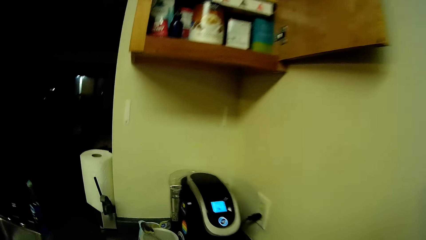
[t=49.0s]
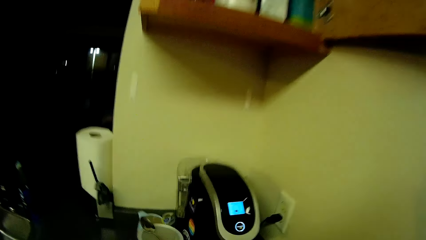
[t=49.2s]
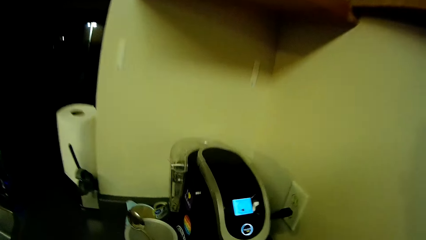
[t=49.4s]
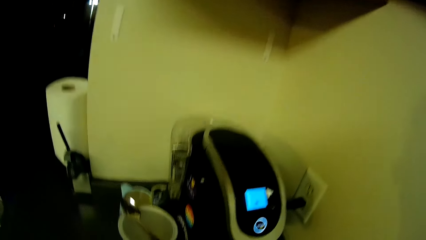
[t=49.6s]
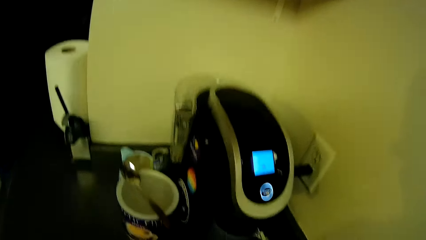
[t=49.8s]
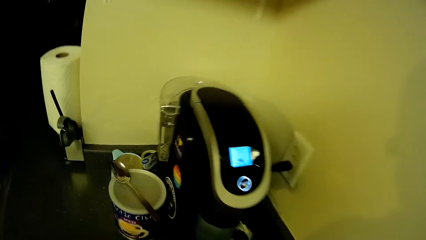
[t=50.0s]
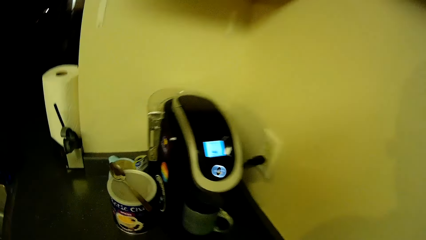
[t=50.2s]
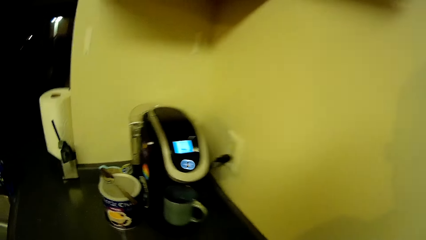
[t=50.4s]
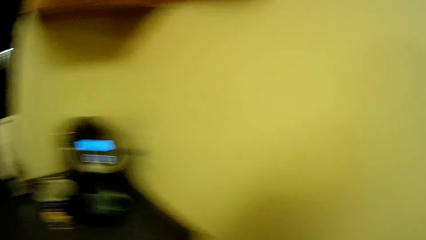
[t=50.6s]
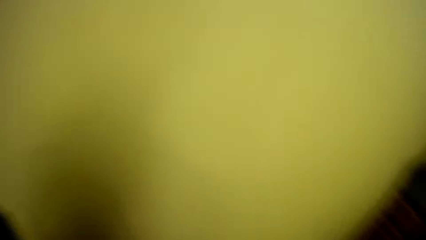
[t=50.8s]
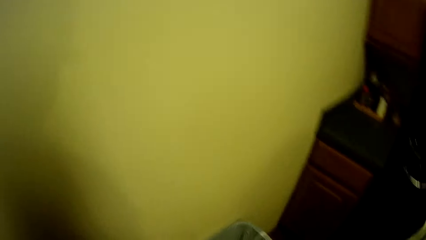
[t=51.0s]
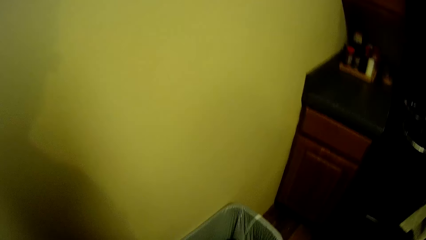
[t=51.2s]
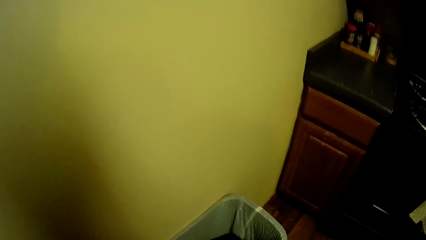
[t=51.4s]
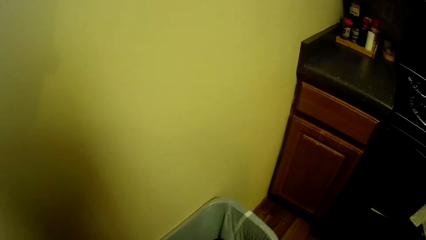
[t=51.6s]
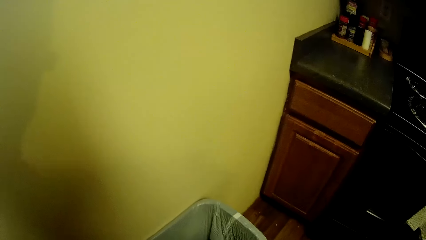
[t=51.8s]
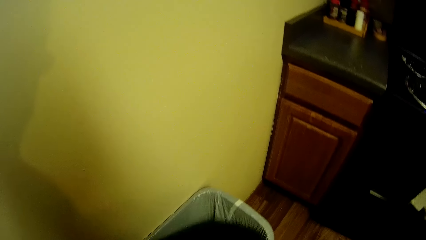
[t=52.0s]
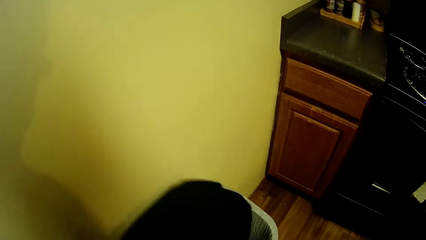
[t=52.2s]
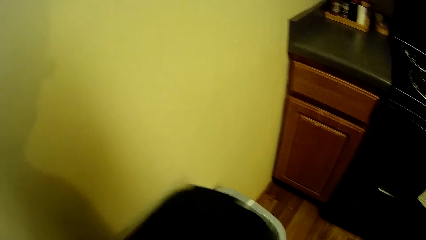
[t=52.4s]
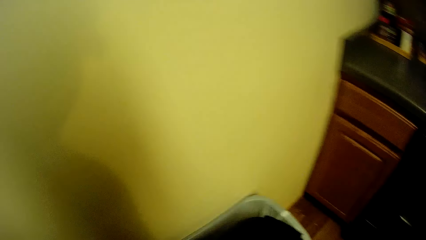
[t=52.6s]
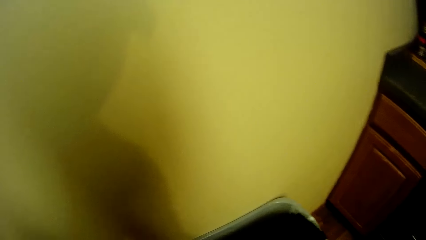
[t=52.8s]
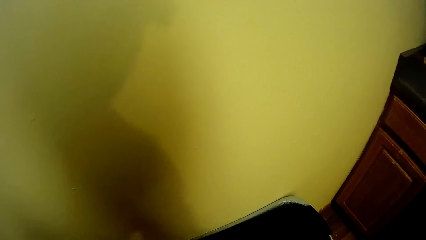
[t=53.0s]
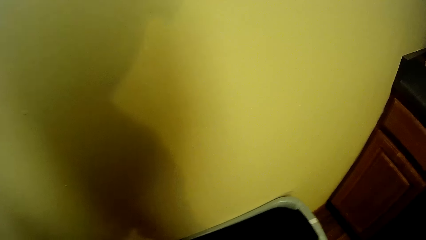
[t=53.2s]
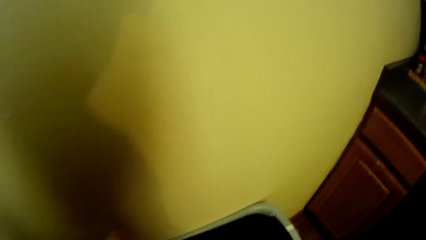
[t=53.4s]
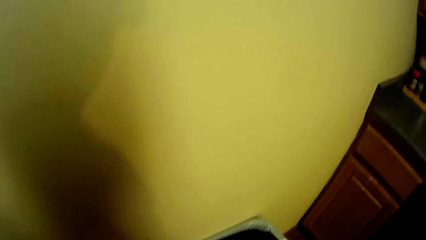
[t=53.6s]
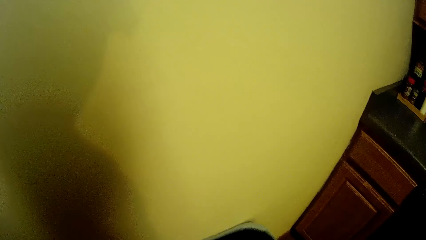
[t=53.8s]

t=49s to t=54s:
The camera wearer walks towards the bucket. She picks up a tray from the bucket with her right hand.

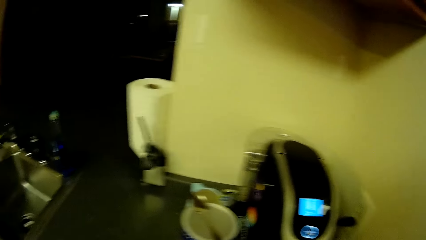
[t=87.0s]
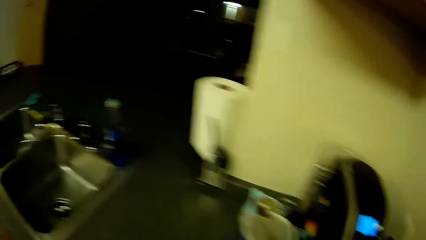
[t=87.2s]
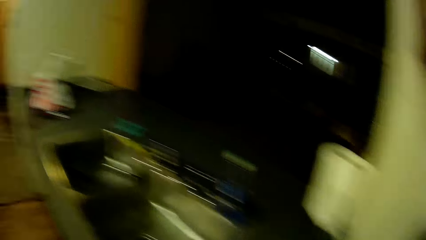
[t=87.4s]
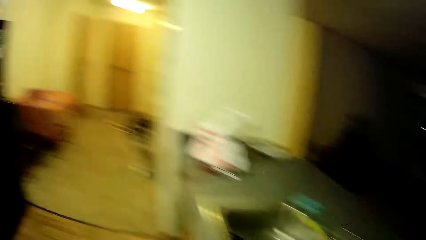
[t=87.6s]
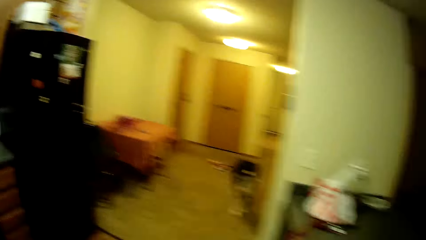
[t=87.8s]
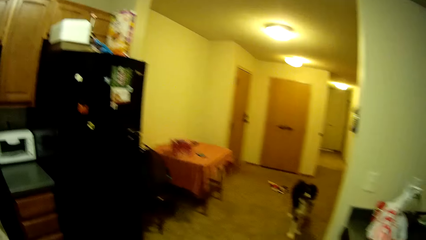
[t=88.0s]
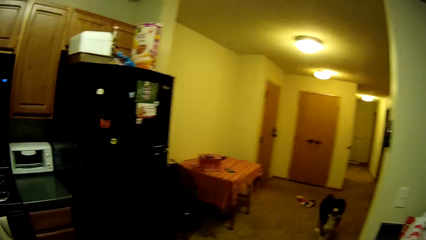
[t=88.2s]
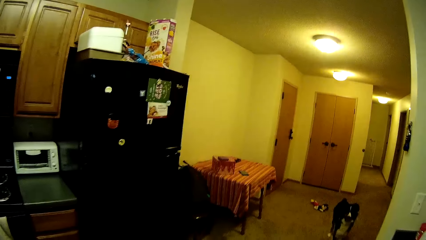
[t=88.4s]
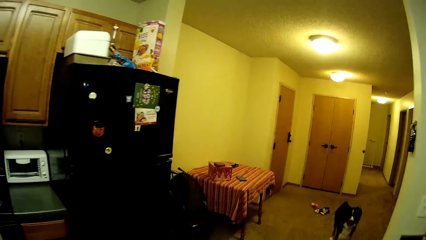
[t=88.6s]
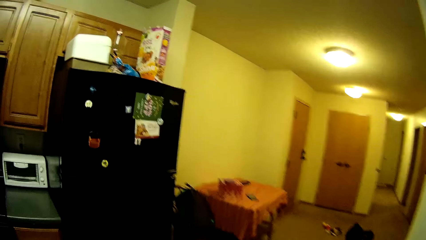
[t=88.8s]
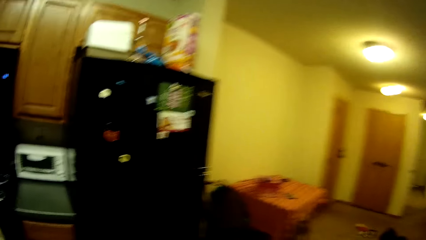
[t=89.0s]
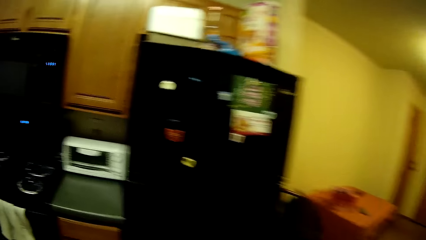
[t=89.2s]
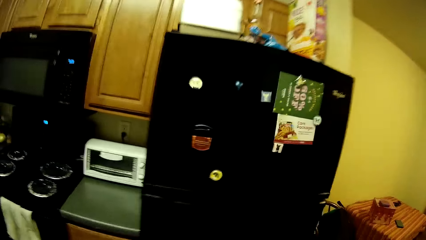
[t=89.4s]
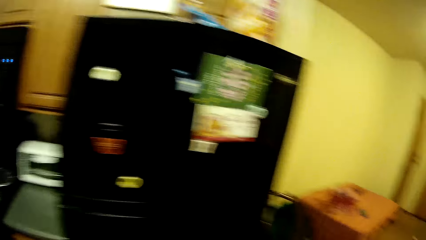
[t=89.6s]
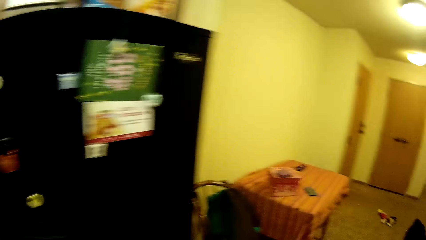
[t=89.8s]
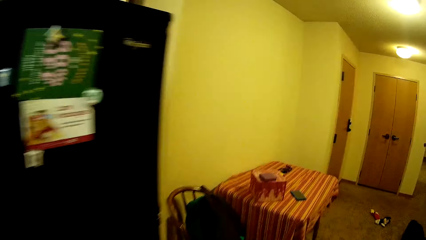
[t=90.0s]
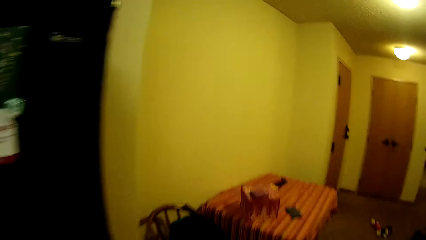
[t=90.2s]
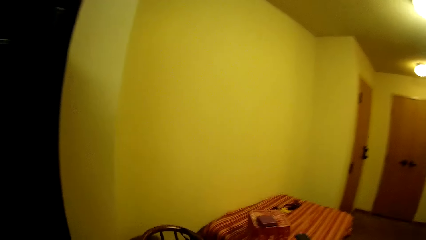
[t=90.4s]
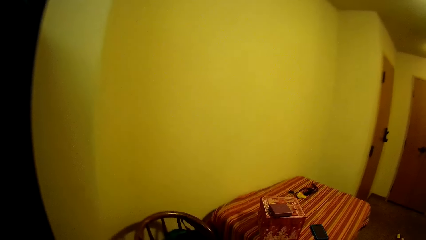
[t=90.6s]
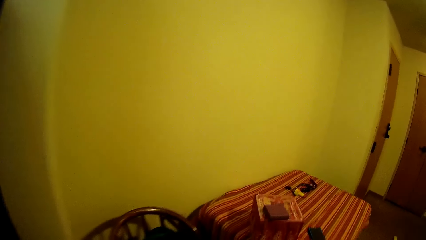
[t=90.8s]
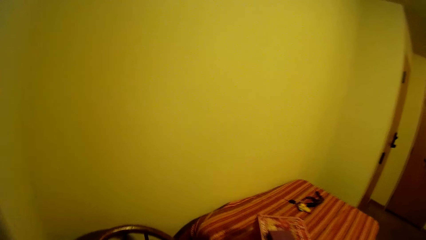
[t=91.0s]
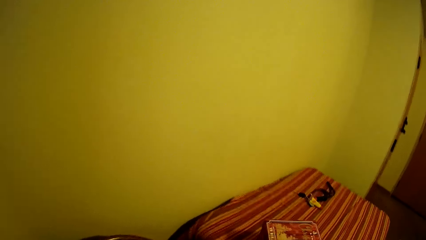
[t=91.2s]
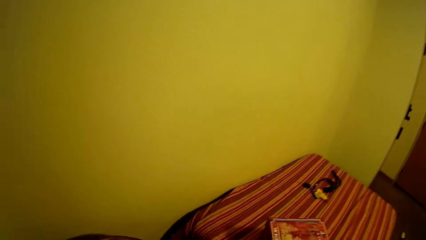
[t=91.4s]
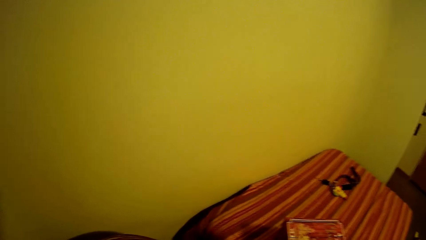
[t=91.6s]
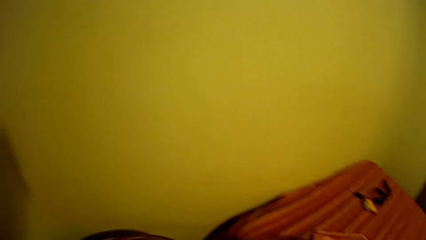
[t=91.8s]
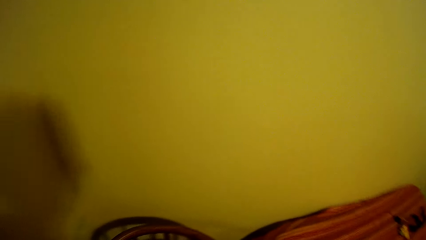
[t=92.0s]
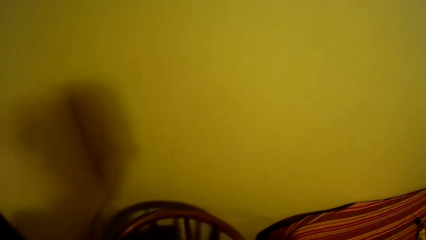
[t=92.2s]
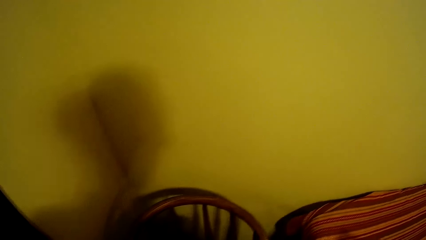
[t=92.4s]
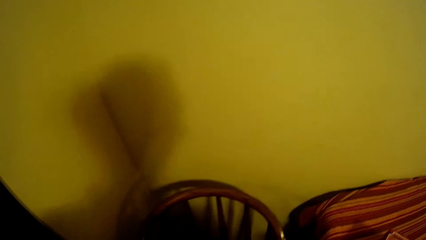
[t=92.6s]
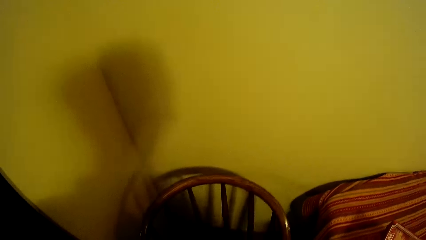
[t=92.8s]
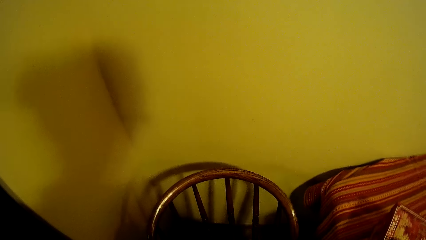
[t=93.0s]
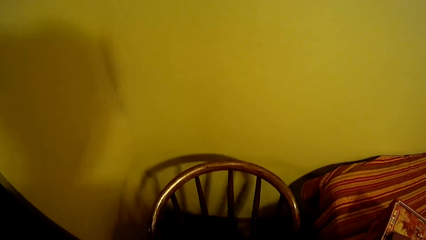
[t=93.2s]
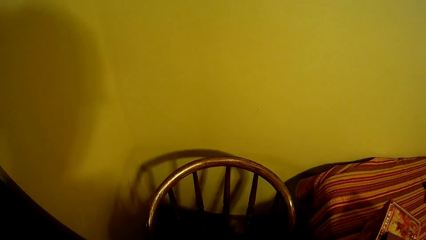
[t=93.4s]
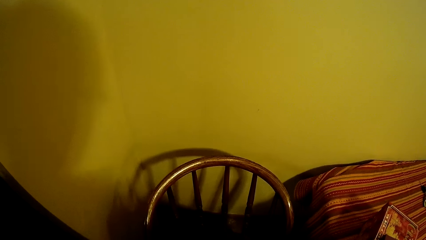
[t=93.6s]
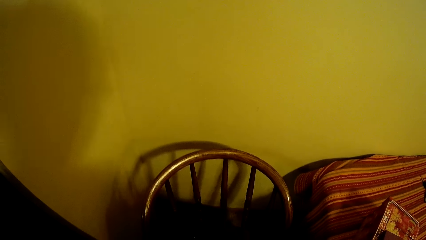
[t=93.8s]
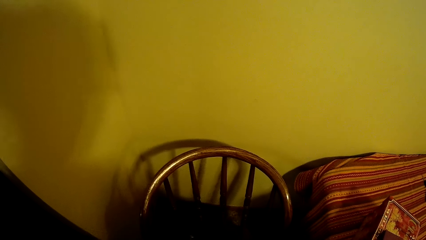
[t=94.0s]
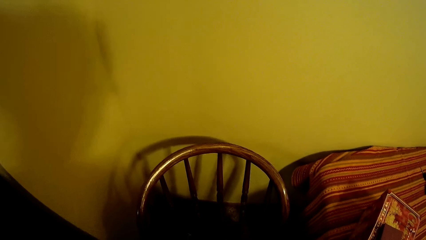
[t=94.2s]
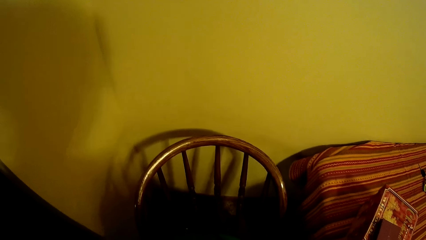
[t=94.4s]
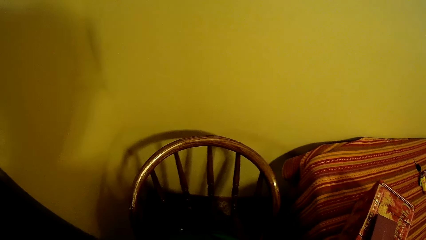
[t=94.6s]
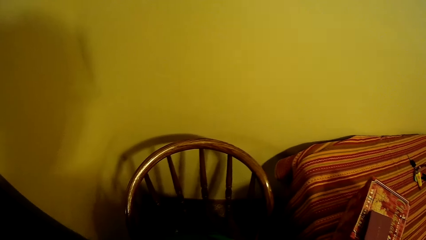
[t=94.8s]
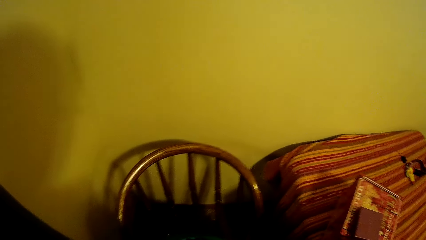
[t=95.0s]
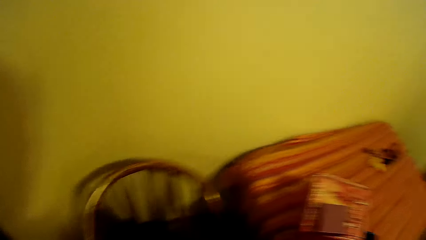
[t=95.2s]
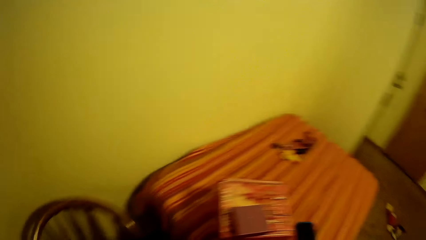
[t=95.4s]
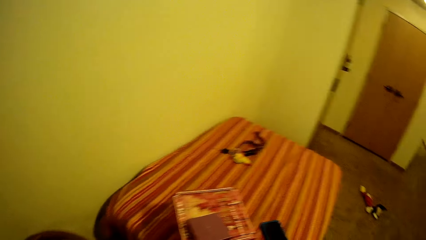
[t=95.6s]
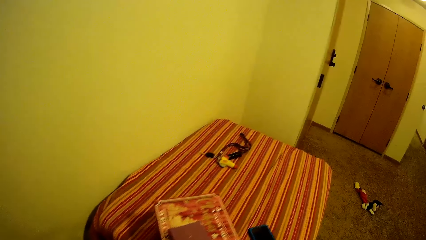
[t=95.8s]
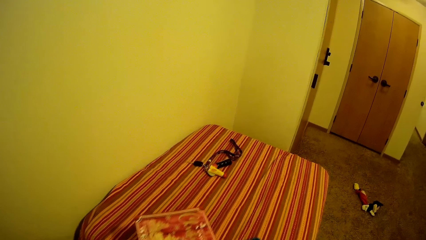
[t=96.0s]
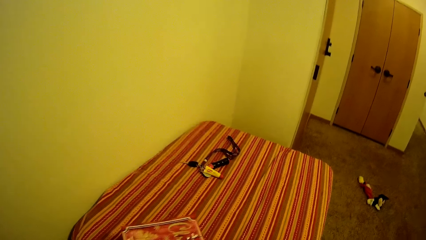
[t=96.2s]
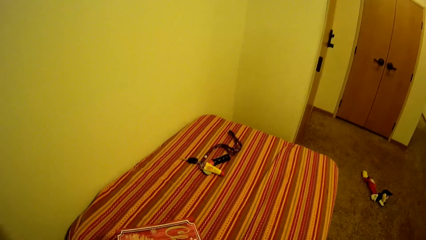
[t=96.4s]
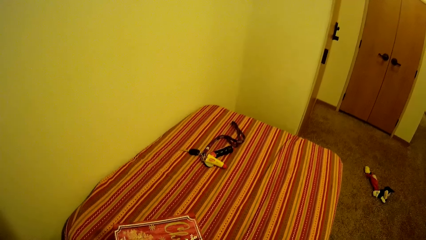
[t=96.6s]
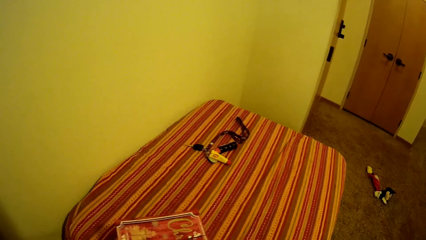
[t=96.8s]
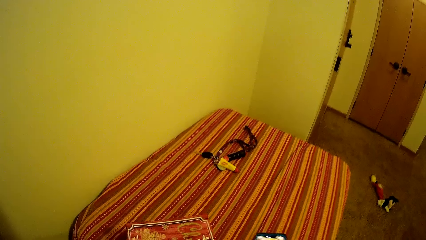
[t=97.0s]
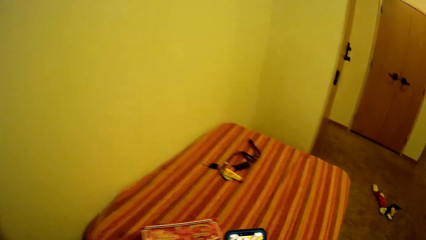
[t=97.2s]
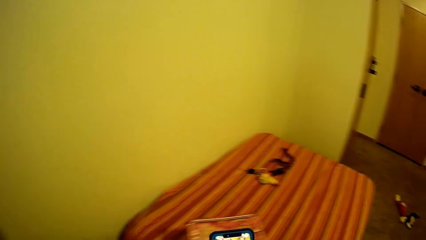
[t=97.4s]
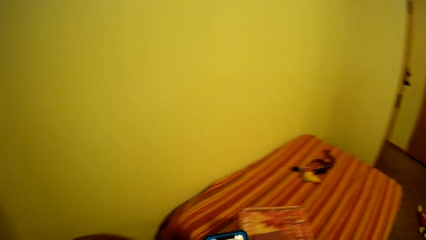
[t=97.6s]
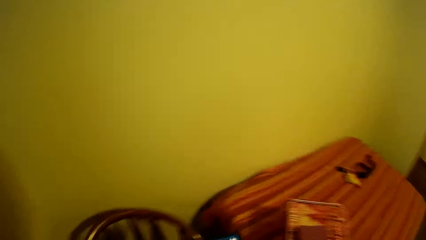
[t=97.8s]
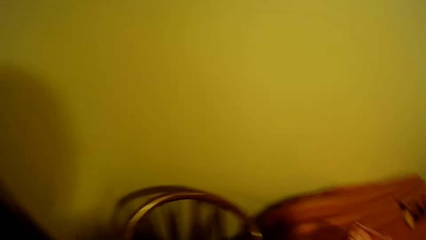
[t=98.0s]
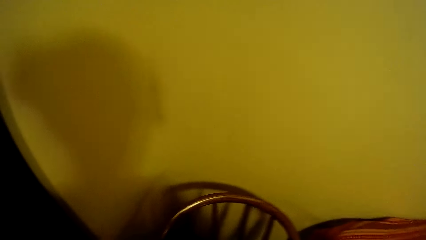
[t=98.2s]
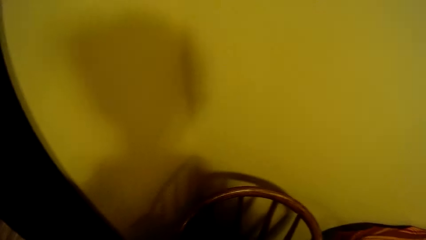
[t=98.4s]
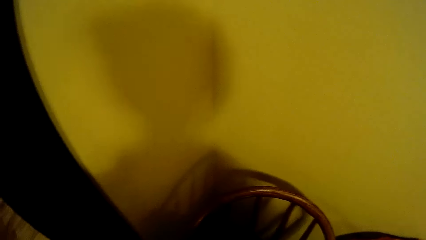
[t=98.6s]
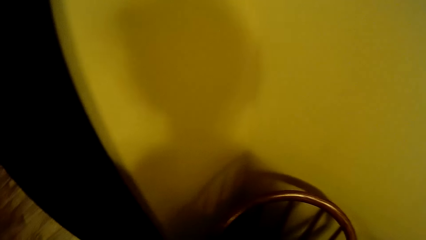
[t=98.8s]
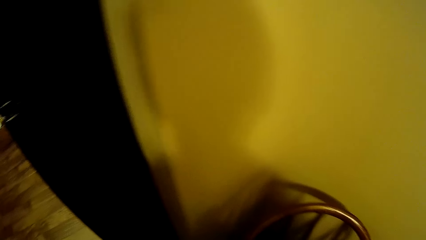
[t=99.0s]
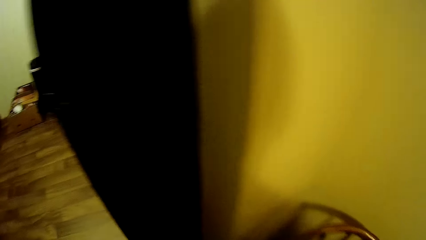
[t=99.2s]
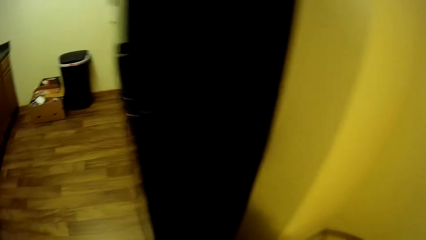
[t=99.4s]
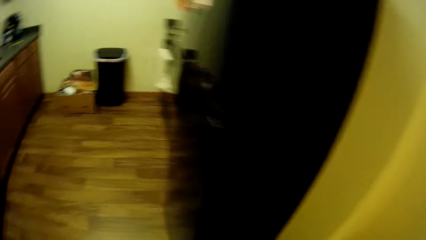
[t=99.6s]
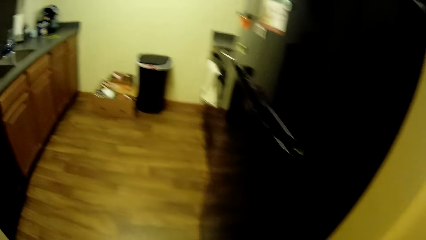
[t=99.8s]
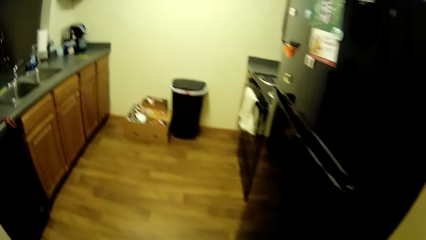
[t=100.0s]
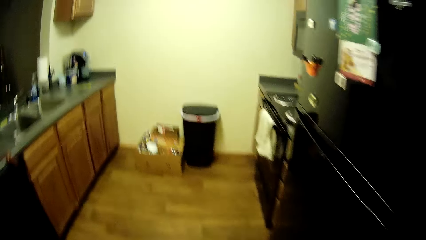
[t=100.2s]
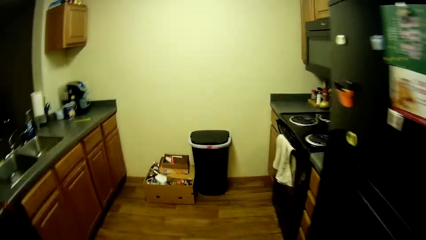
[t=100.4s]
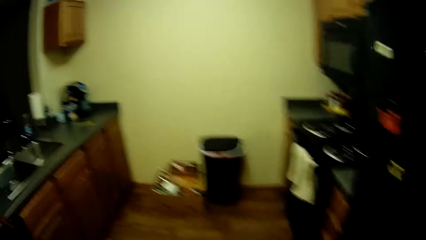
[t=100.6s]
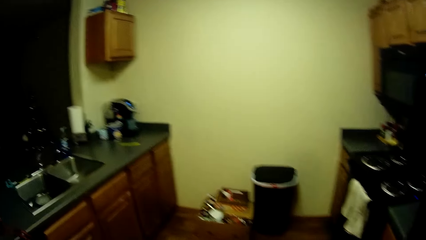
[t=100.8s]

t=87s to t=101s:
The camera wearer walks towards a table. She picks up a phone on the table with her right hand. She walks away from the table towards a fridge.
